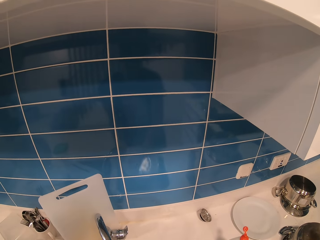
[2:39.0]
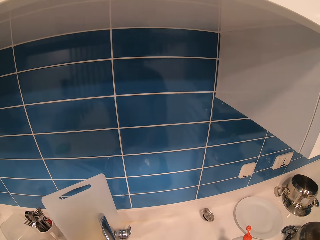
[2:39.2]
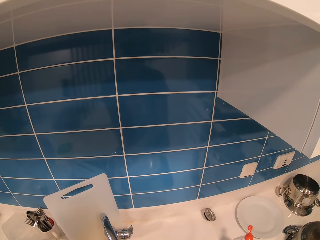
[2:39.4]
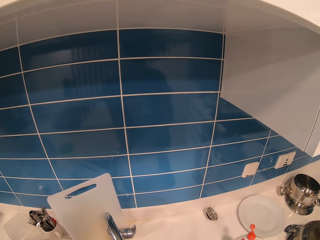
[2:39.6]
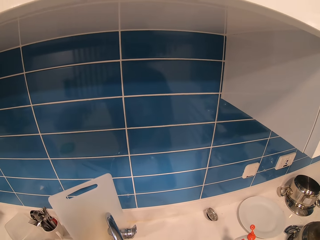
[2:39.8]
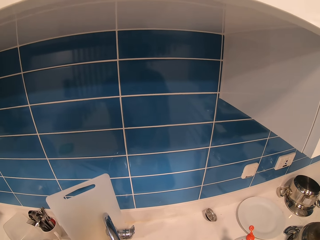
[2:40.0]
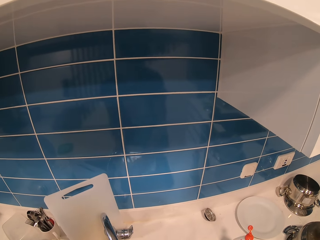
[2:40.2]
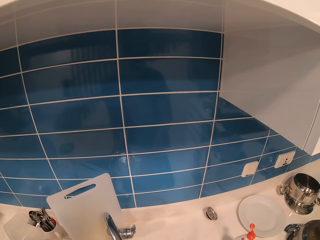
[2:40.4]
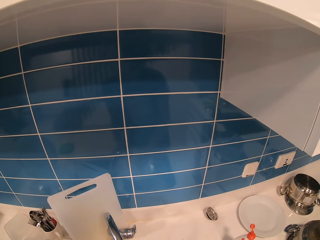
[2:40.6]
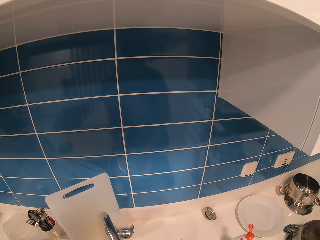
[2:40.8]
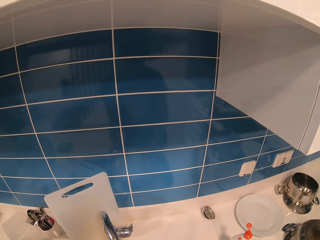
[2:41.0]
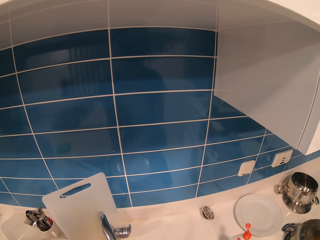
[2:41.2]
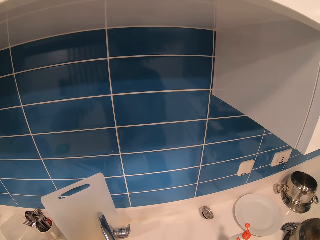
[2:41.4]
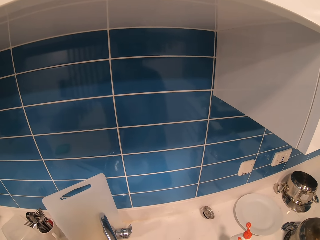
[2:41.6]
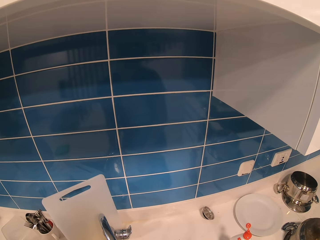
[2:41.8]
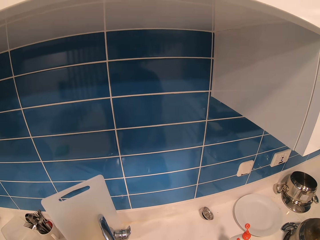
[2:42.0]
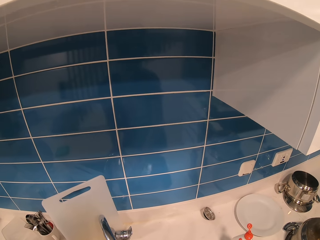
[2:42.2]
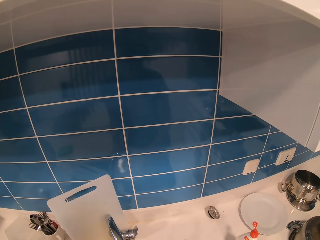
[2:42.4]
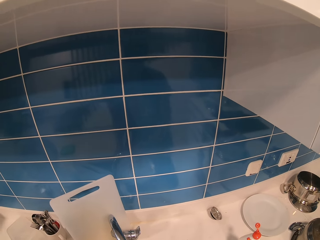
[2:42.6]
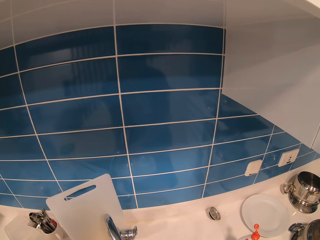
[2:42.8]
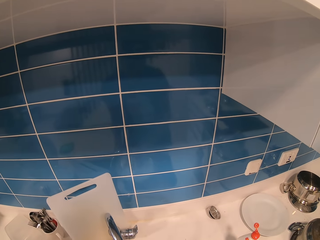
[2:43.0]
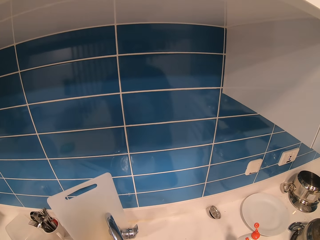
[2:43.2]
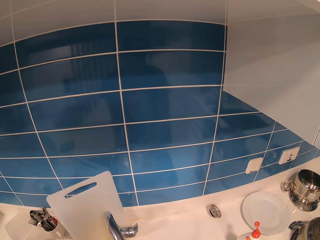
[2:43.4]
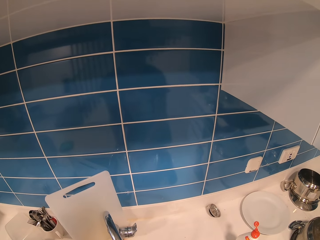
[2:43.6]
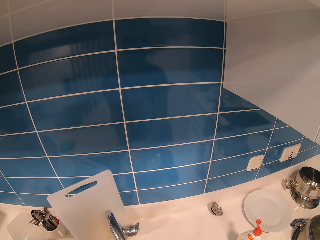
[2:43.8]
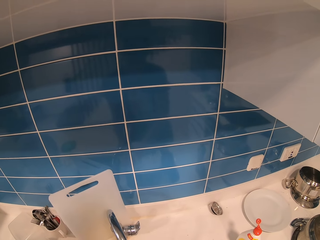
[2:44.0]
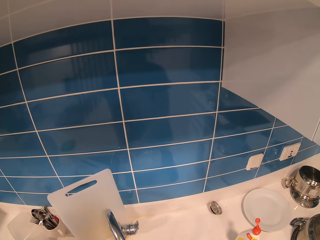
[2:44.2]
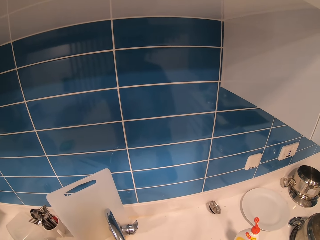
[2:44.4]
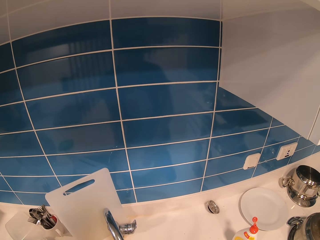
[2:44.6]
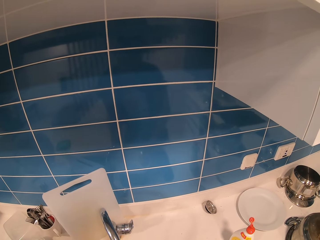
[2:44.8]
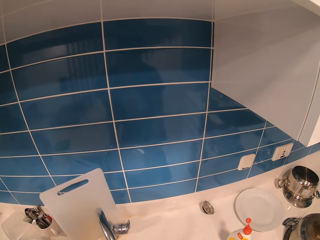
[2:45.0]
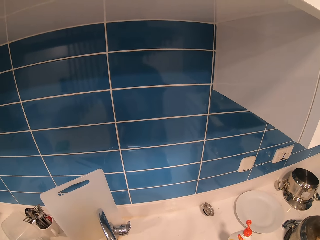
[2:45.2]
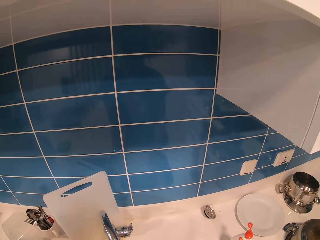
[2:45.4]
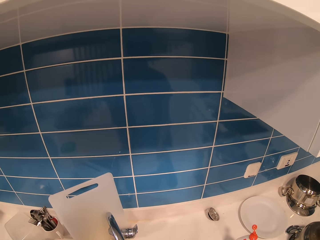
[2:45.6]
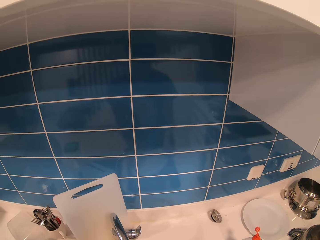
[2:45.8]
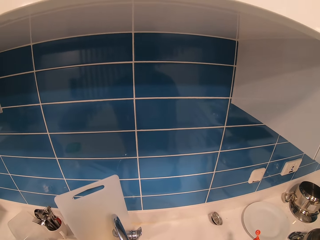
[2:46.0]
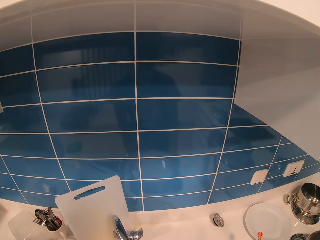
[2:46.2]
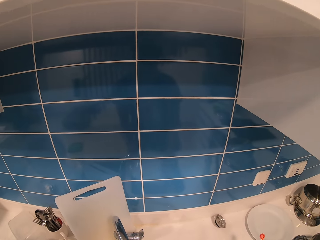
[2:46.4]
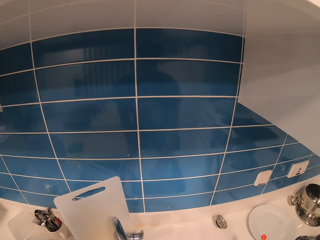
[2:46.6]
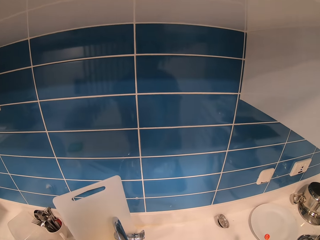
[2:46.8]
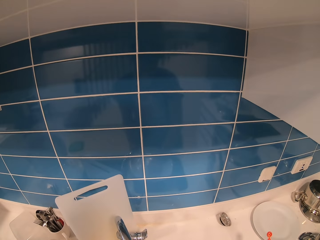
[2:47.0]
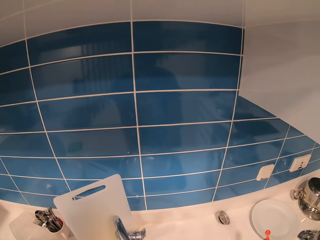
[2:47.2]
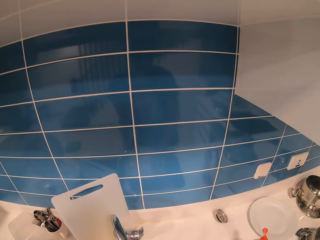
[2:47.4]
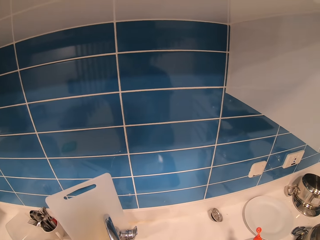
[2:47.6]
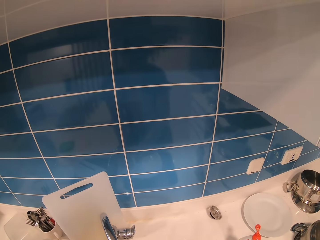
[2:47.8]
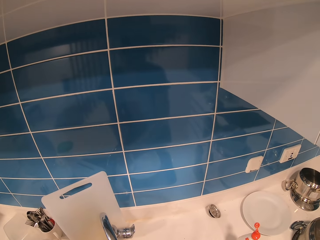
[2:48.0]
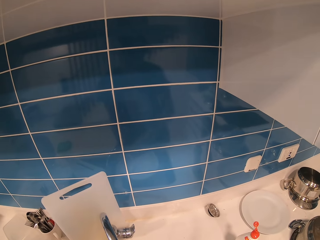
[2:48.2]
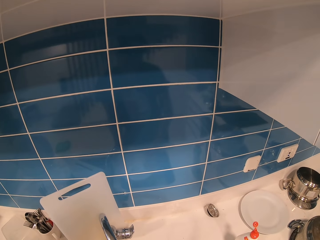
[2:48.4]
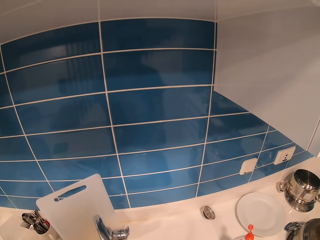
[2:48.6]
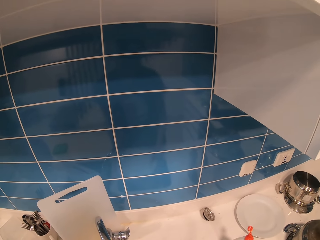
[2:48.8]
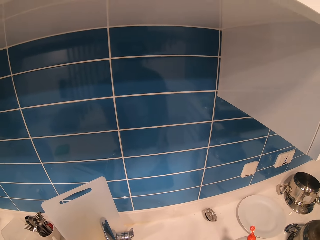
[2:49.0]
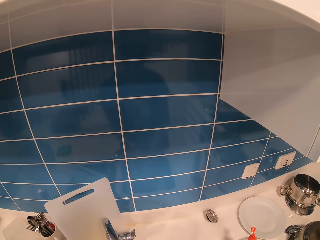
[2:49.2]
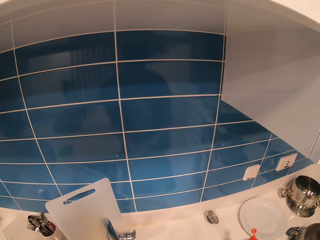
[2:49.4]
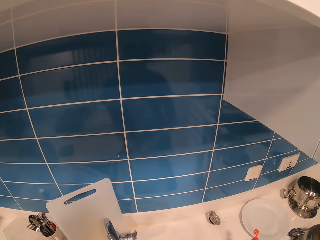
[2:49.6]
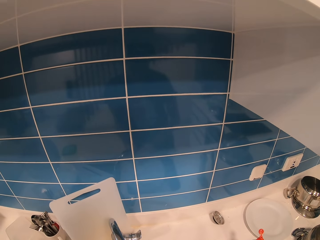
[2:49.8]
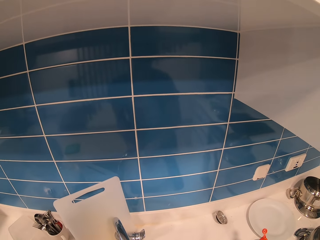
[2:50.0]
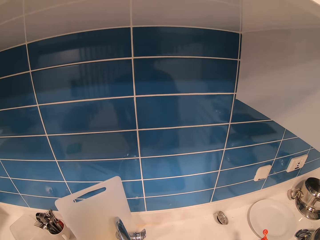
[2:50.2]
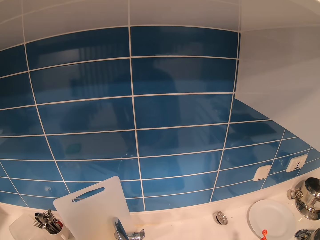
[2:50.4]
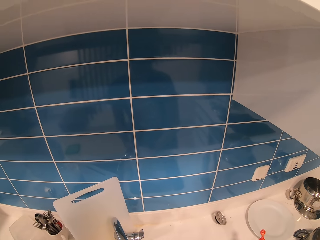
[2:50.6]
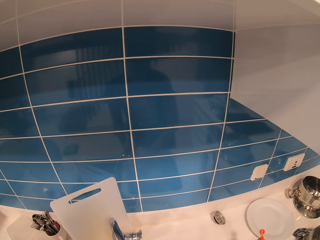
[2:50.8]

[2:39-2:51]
The camera wearer turns a plate.

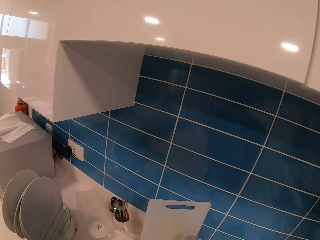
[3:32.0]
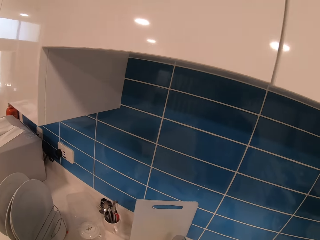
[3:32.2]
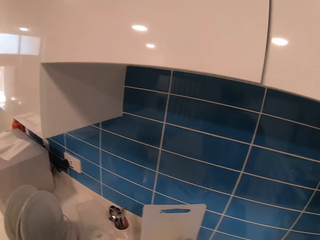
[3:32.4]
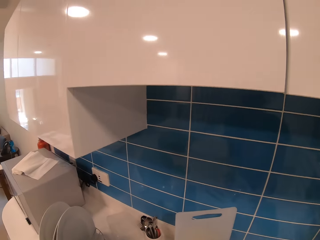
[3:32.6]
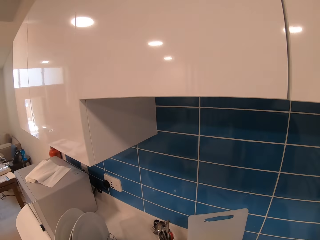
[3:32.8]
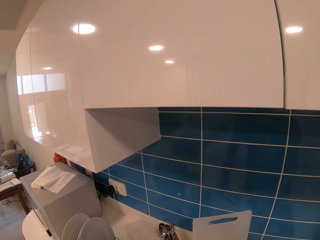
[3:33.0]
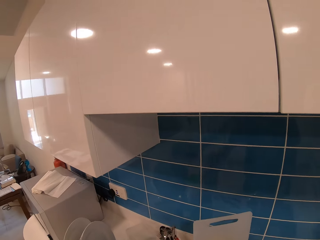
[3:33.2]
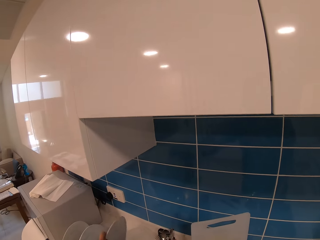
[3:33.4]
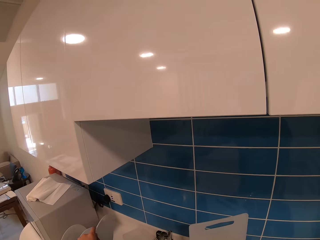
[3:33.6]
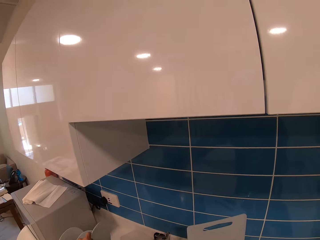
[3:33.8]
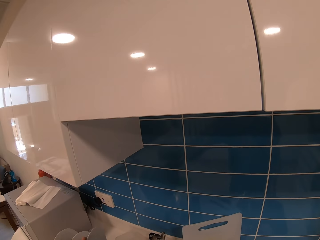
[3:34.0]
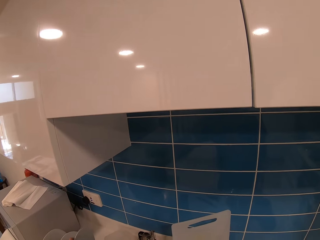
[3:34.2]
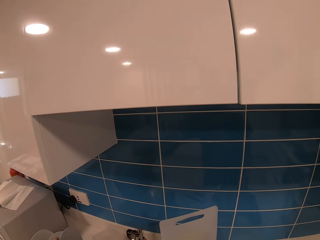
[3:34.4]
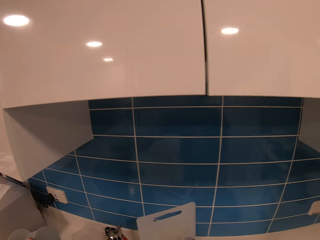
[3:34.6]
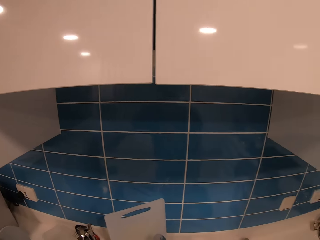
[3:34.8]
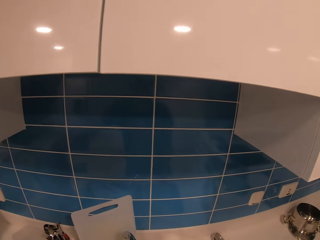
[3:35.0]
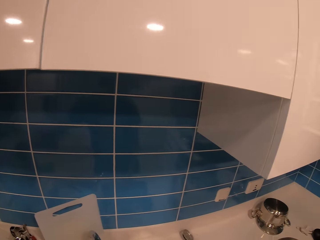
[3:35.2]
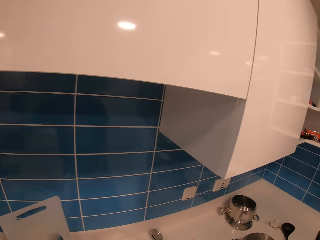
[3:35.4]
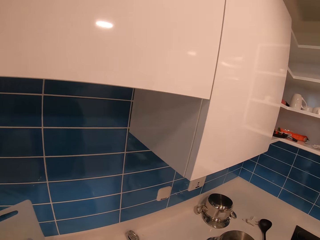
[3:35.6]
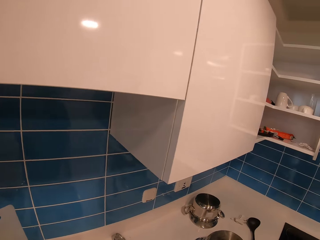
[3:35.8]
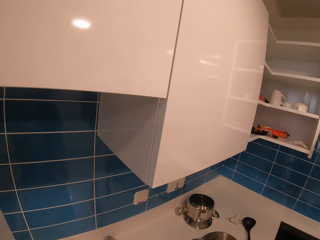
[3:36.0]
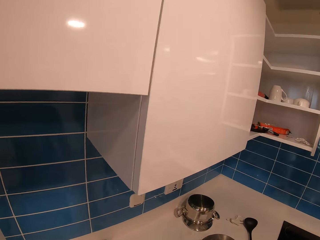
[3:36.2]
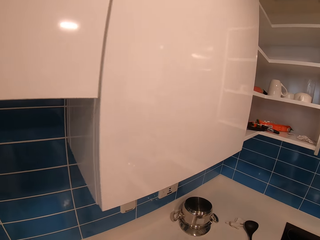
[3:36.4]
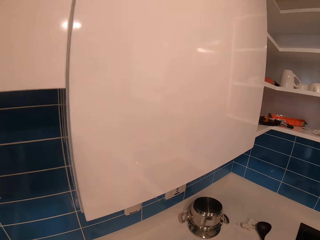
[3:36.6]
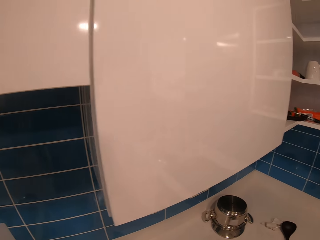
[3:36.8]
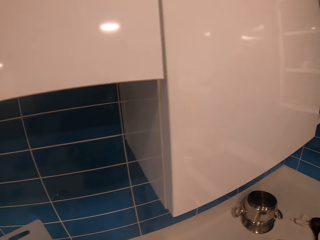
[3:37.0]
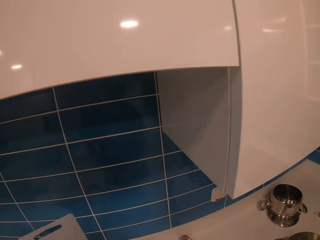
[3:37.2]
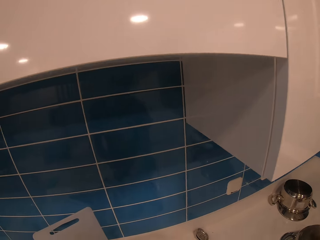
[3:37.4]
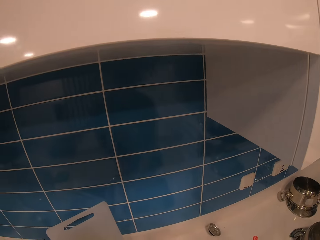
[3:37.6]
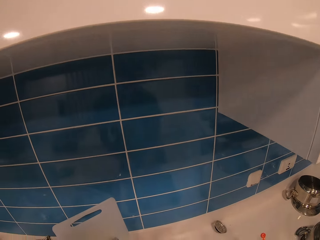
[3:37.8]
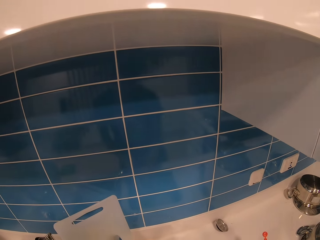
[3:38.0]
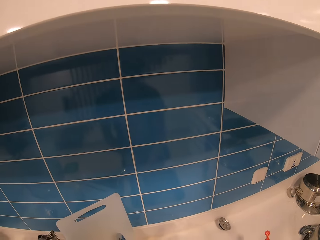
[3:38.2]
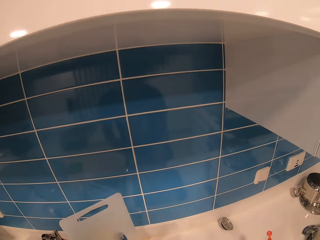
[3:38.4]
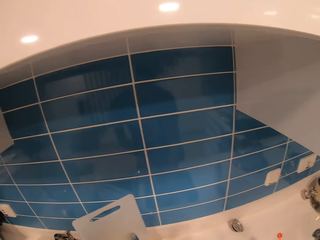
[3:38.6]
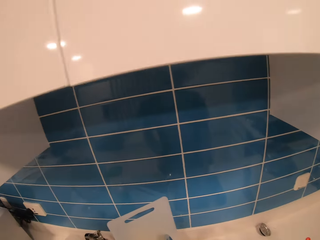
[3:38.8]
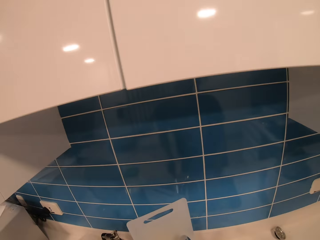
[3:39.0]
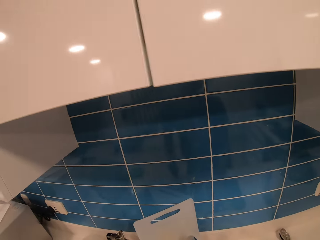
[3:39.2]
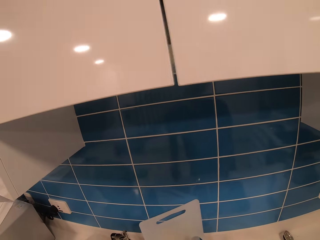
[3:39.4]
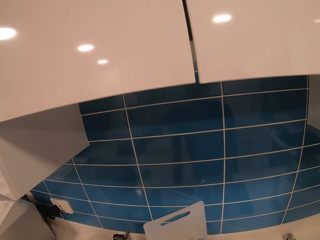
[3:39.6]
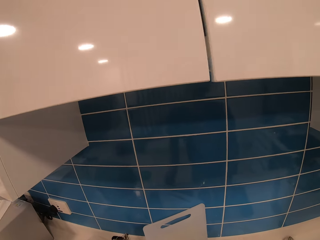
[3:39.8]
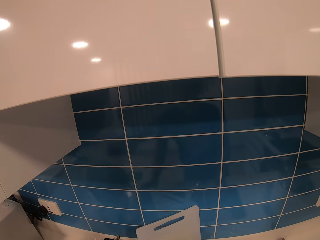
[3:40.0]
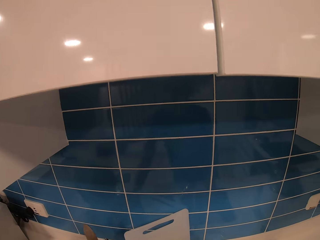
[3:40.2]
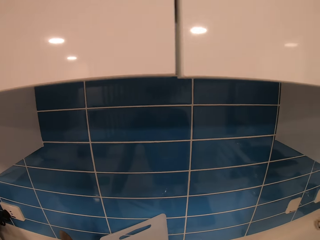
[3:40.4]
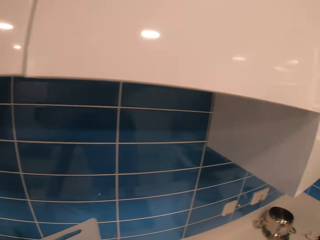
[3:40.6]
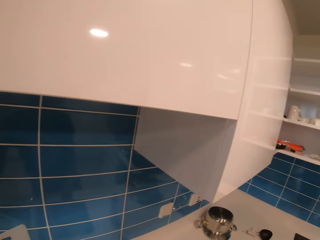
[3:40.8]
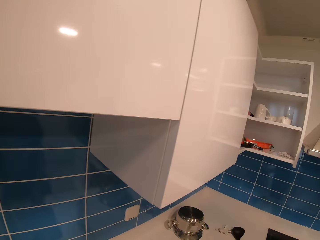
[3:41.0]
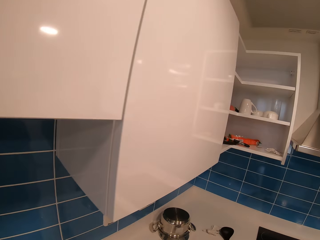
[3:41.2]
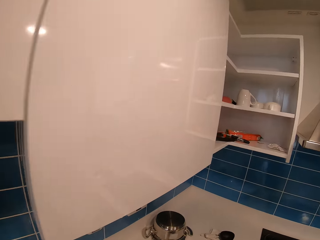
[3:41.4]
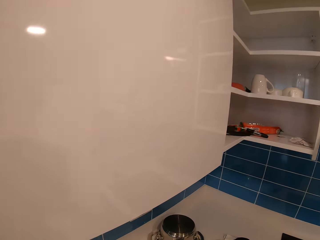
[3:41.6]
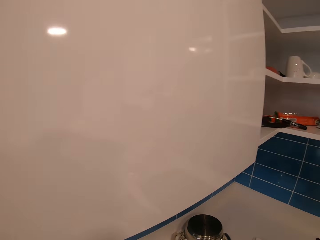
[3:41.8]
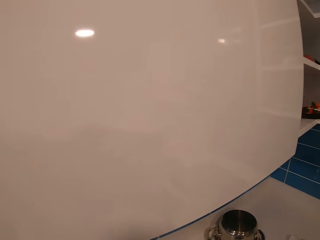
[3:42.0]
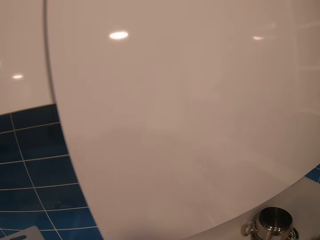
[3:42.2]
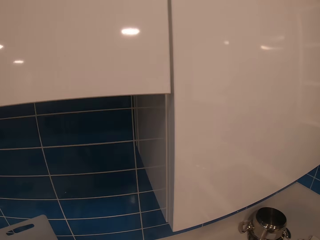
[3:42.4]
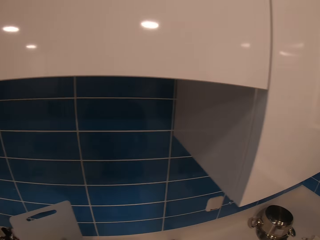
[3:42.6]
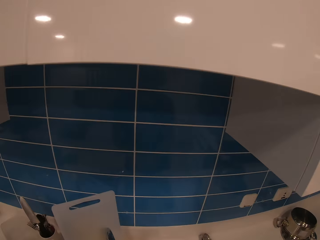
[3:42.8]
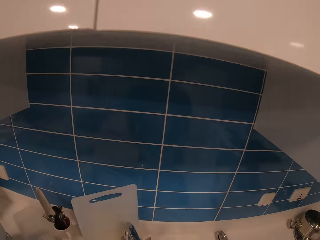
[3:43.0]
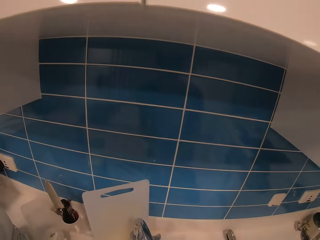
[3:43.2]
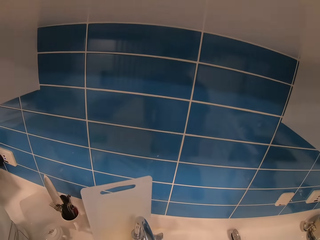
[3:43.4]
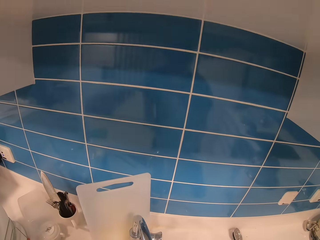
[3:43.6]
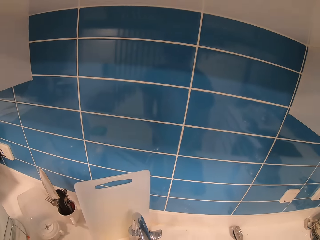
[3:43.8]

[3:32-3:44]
The camera wearer places the plate in a dish drainer. They pick up a plate from the slab. They take a knife. They rinse the knife. They put the knife in a rack.
